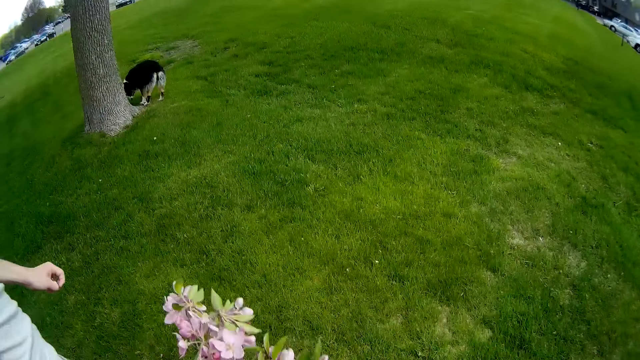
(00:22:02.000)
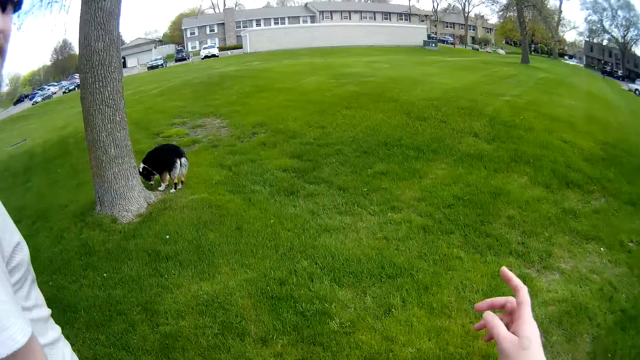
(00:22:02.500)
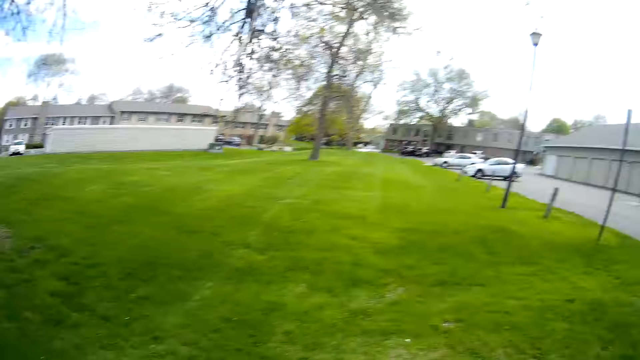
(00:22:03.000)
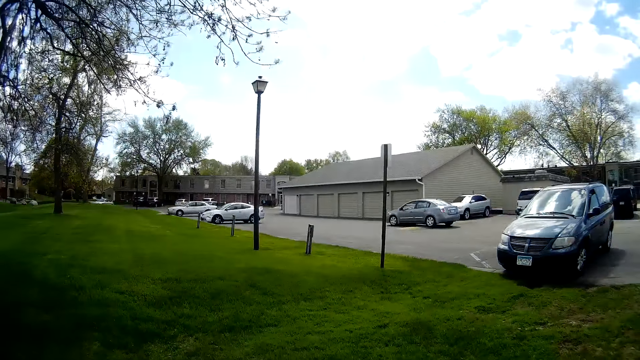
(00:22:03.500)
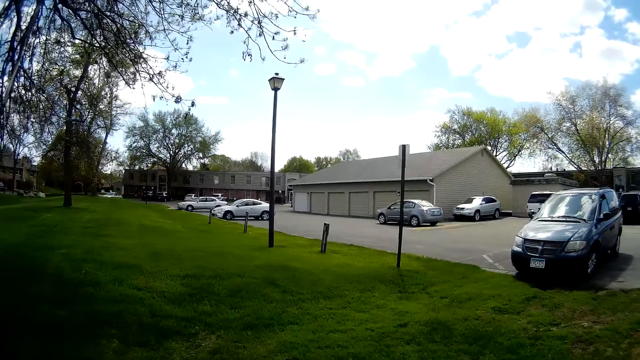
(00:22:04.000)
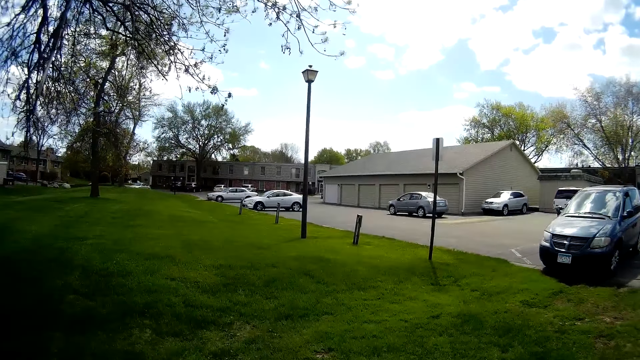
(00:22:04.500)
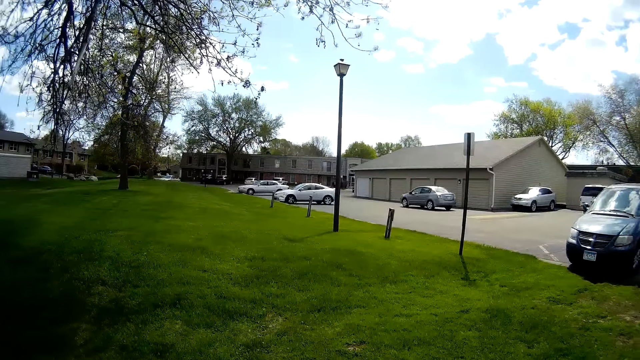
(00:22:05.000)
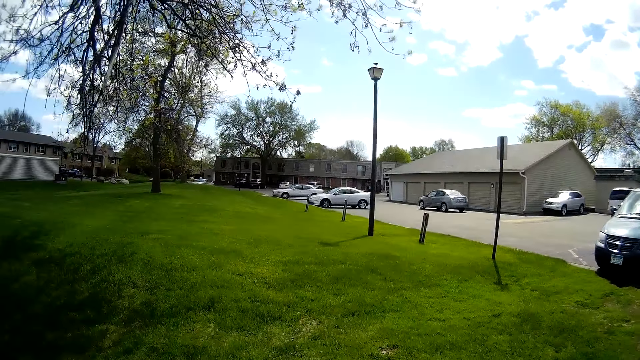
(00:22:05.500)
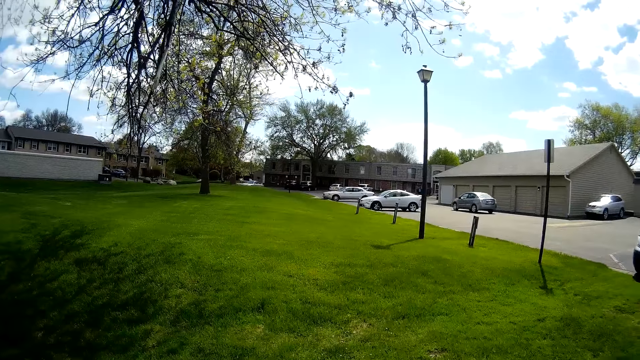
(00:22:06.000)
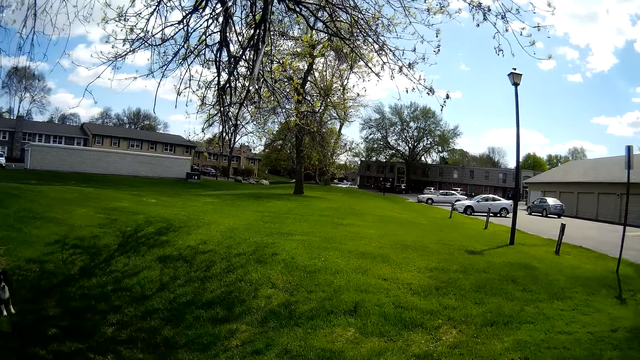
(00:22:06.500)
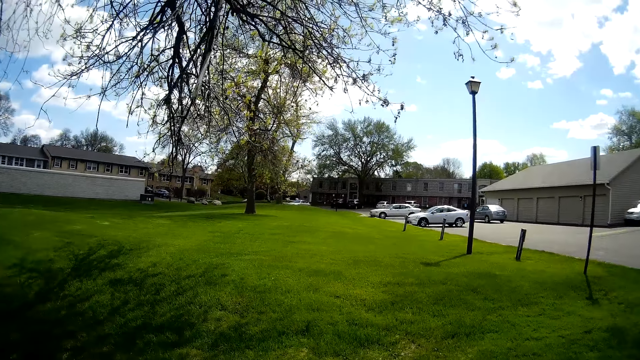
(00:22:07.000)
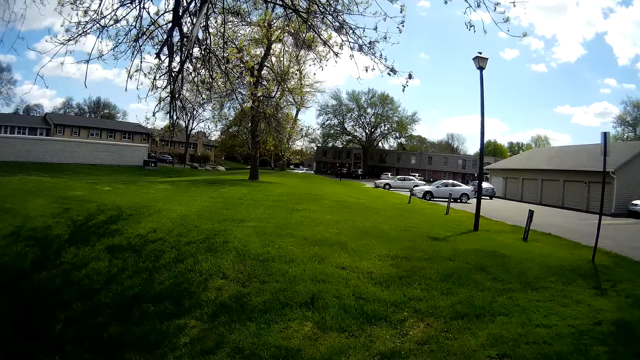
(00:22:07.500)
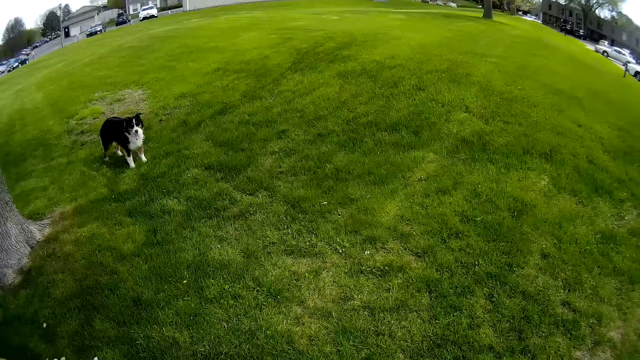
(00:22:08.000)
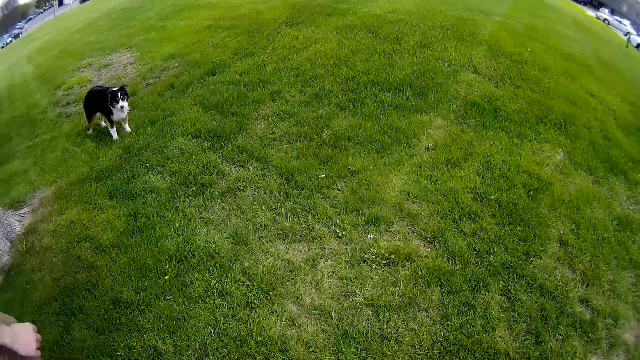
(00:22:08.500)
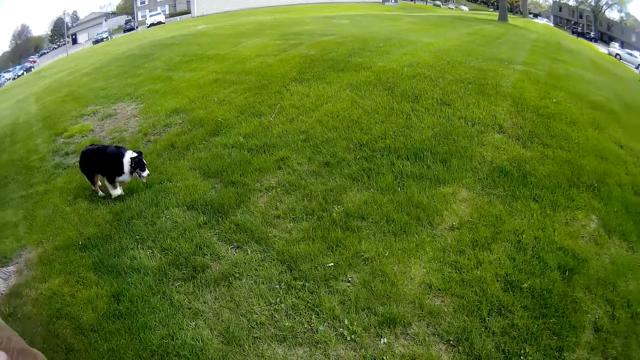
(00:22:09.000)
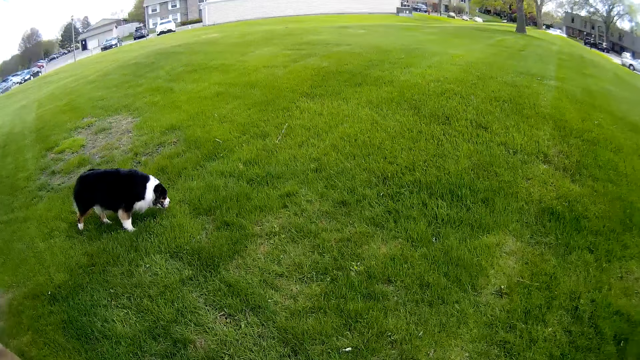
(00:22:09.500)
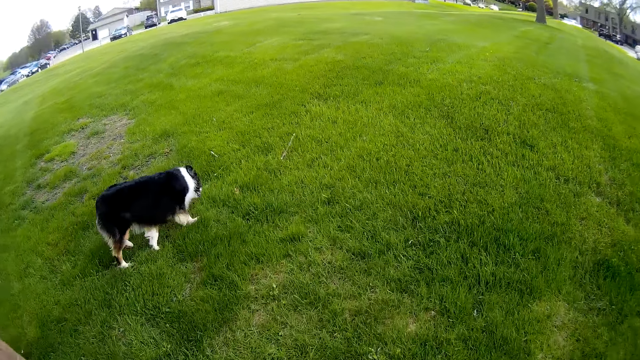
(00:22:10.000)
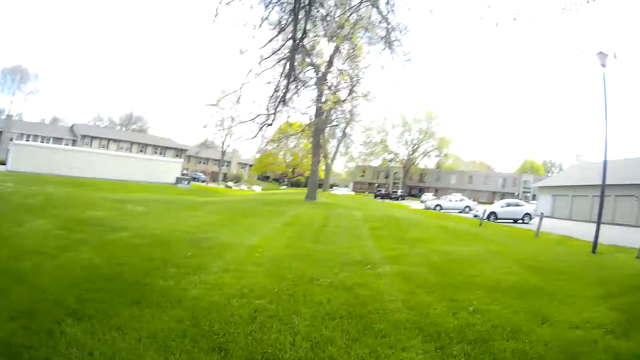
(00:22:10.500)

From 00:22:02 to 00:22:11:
The camera wearer looks around.

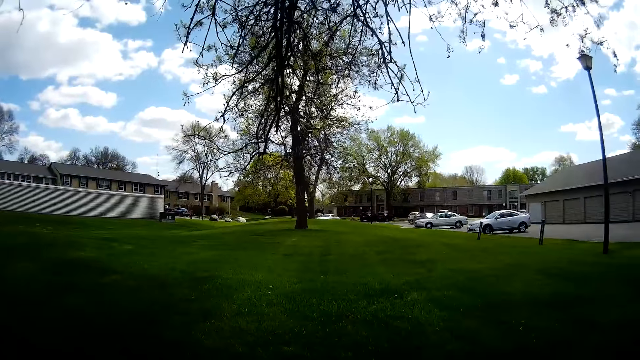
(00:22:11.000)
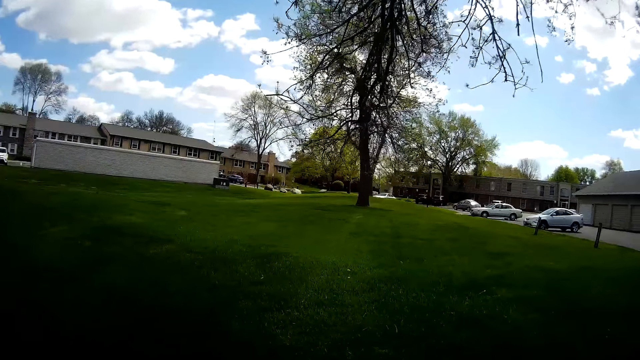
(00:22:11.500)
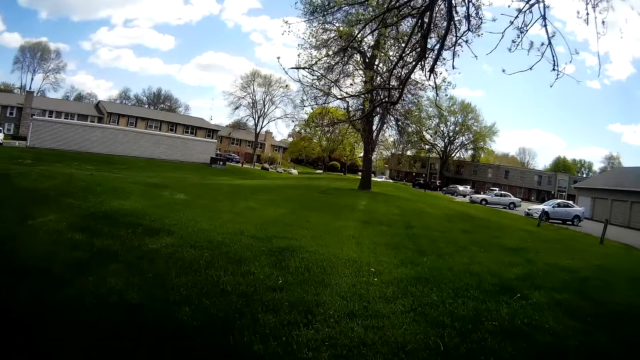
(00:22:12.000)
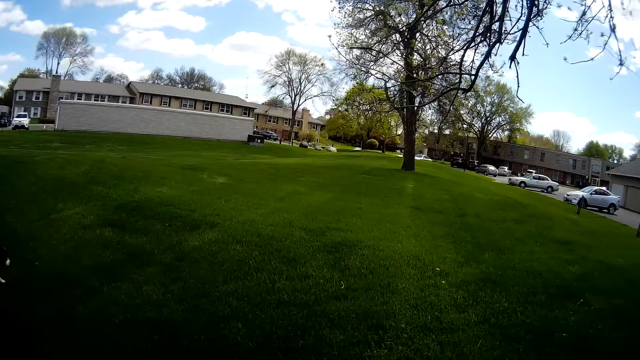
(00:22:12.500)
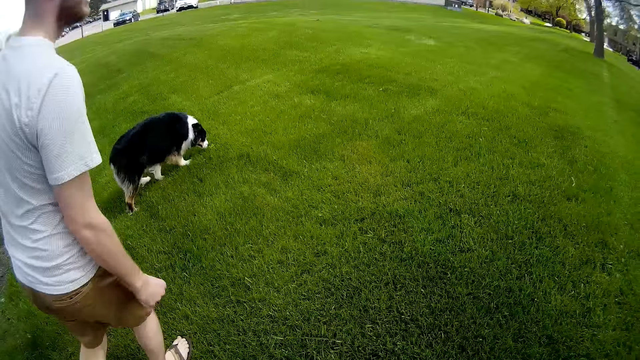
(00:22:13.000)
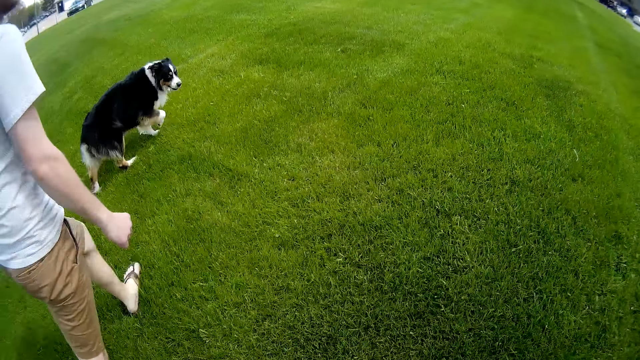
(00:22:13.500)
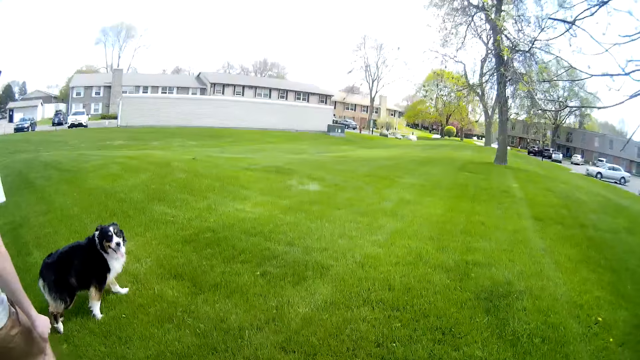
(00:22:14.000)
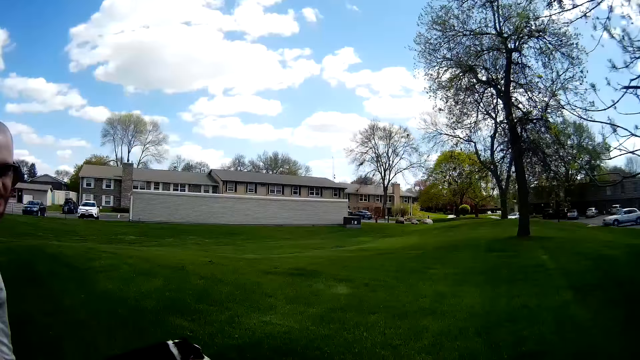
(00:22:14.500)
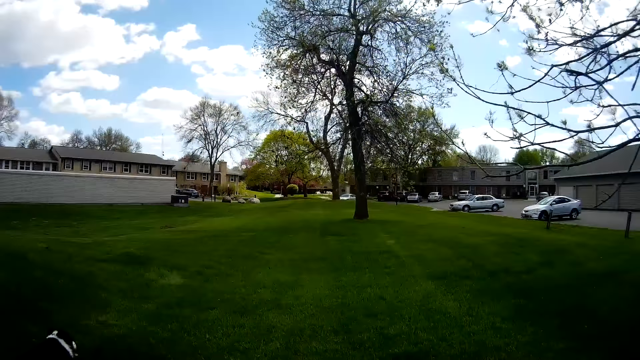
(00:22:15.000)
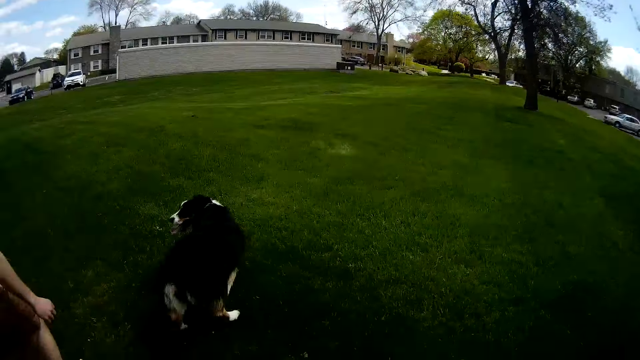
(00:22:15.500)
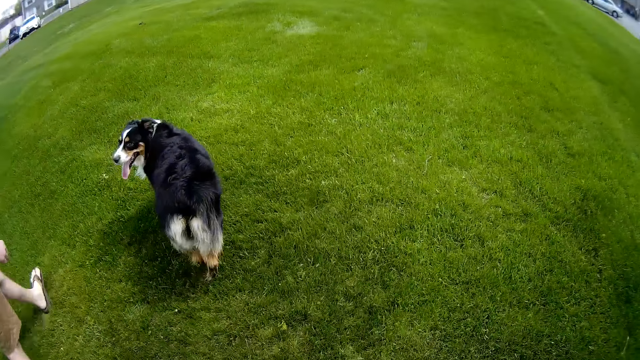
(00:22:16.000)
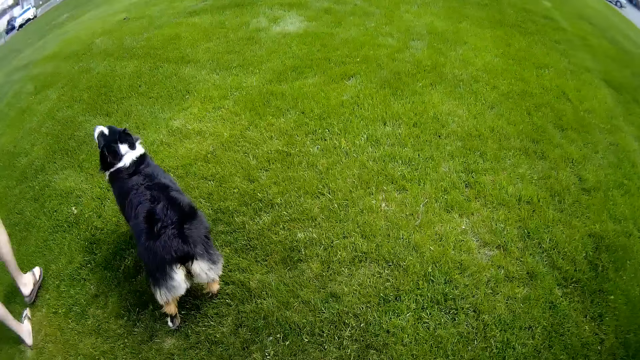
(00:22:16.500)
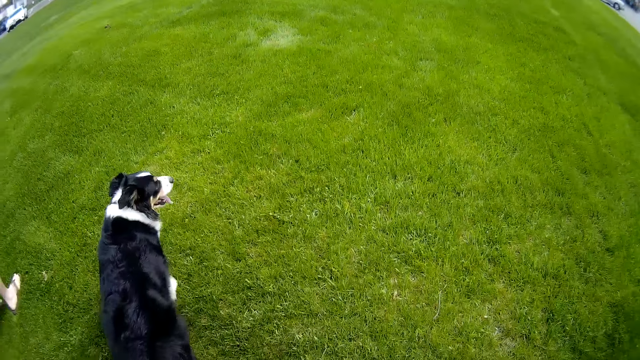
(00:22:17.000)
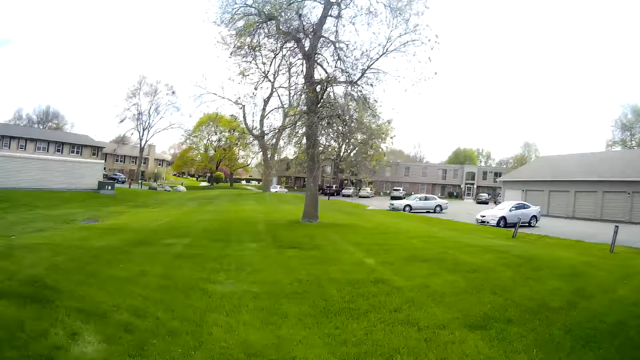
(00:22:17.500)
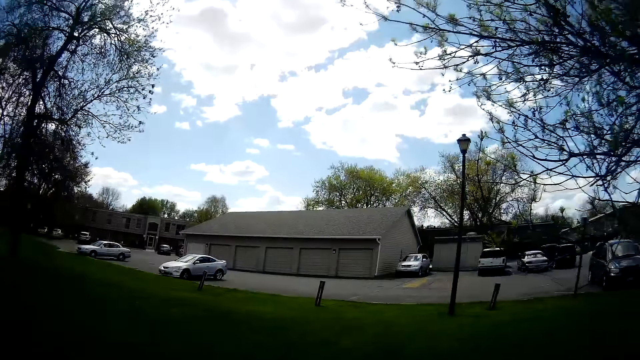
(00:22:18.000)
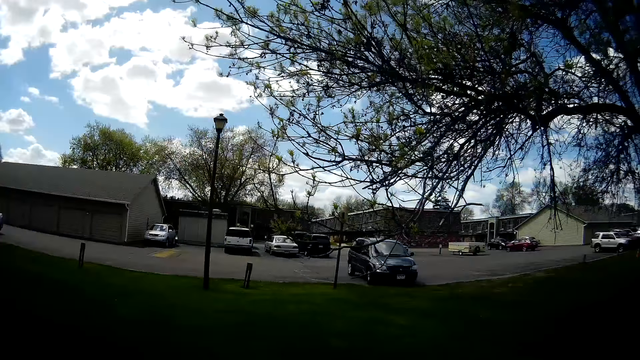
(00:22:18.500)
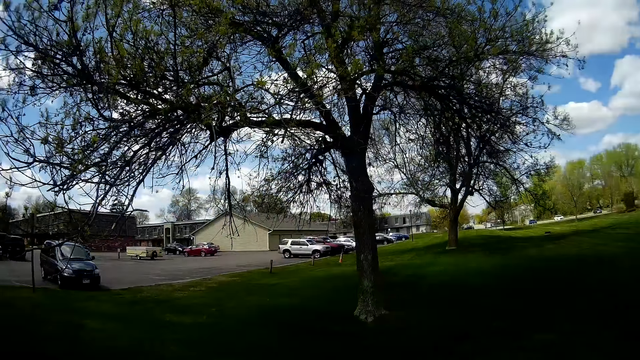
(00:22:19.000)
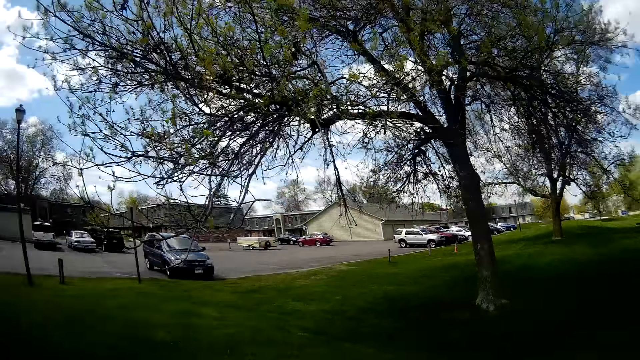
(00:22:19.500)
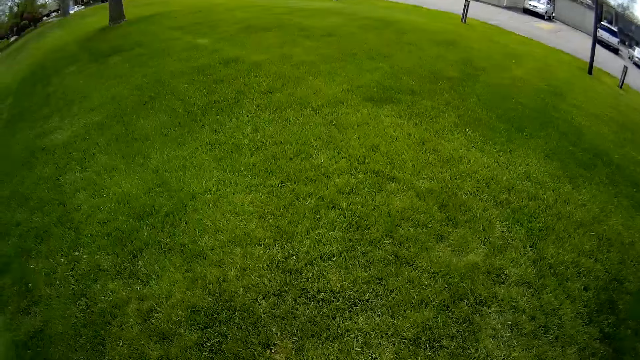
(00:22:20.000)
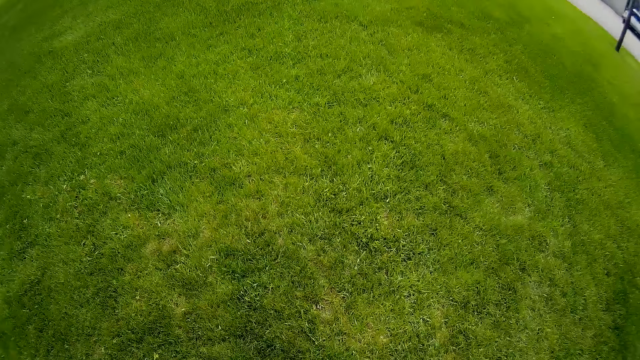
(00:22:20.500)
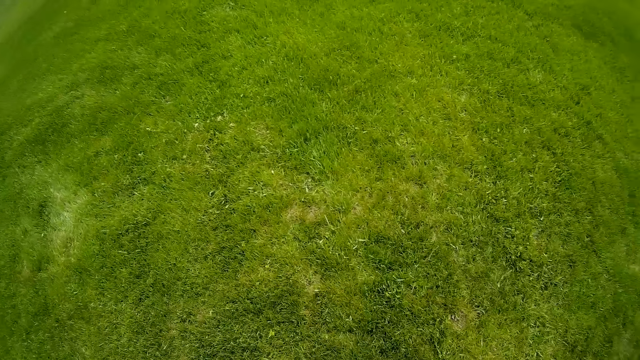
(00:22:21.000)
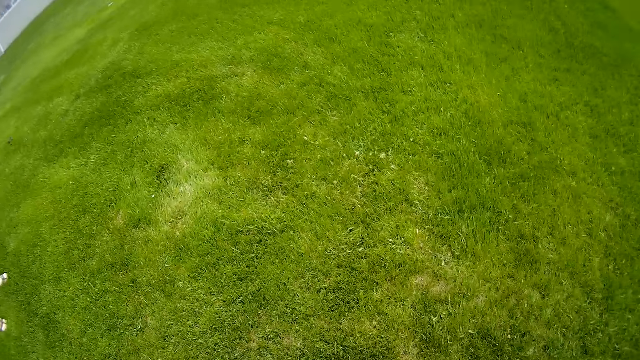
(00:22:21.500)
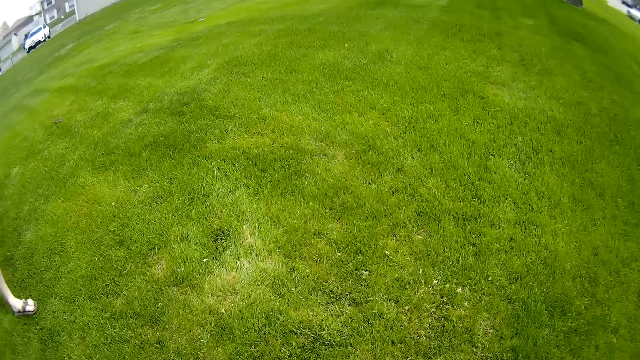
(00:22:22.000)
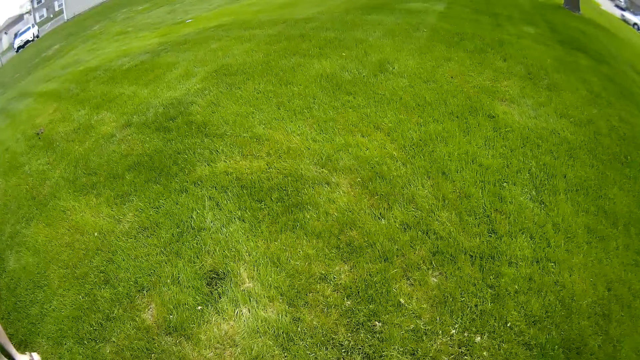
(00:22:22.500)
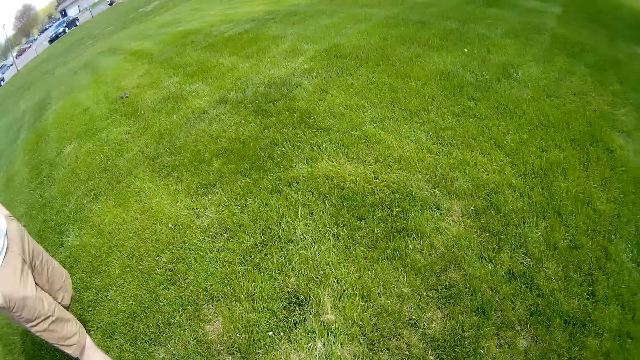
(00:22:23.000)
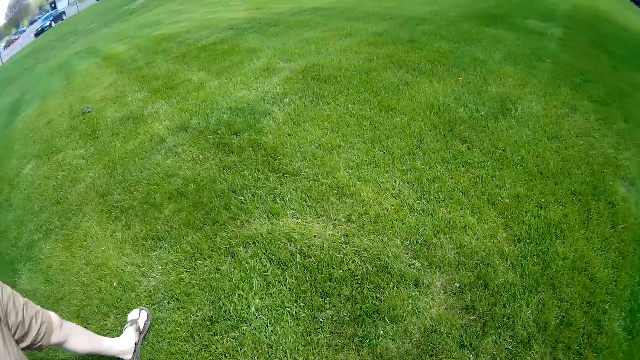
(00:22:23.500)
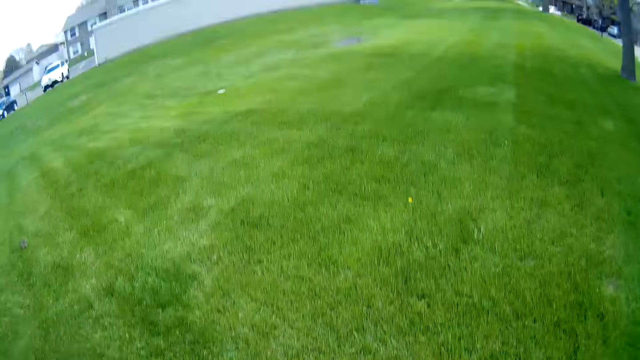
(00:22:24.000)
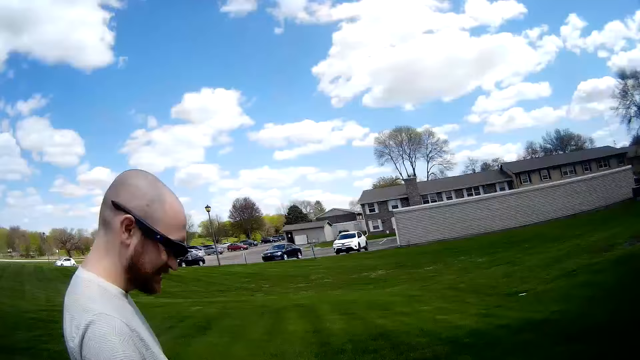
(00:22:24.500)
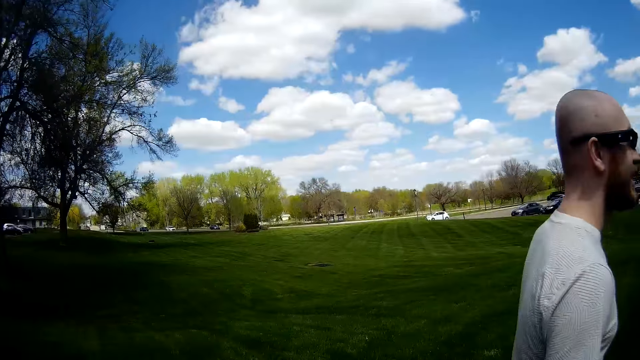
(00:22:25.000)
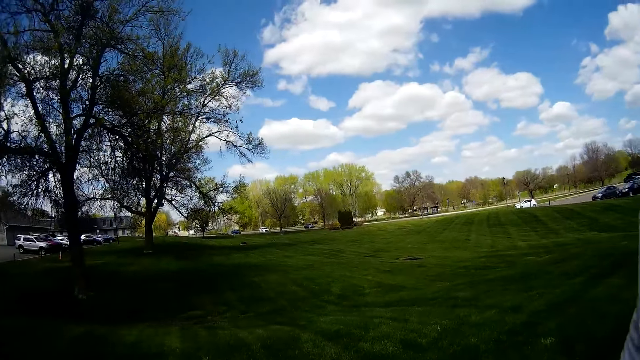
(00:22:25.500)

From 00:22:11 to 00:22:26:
The camera wearer walks on the grass. They look around.
